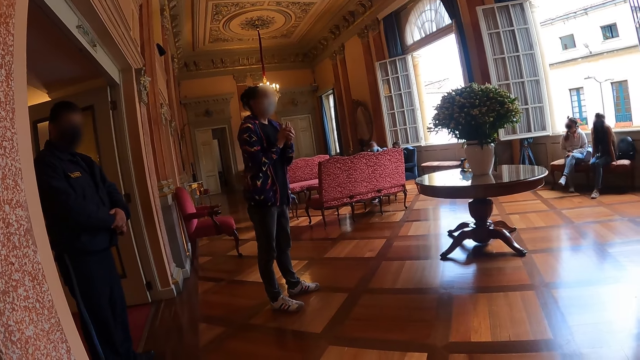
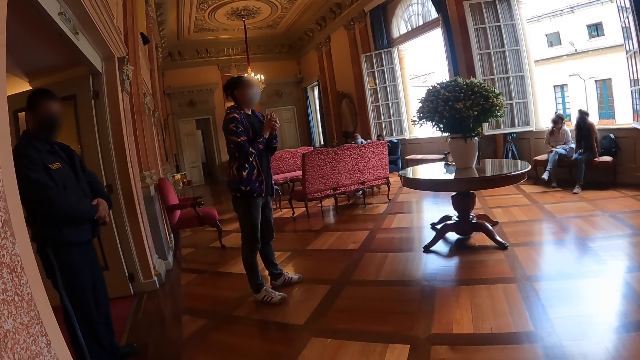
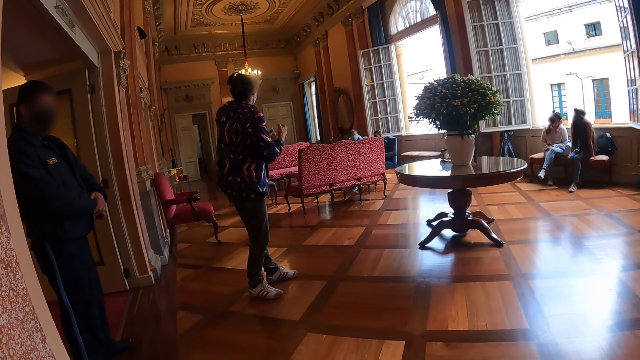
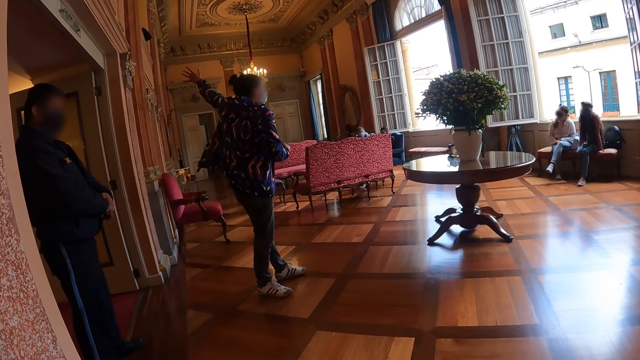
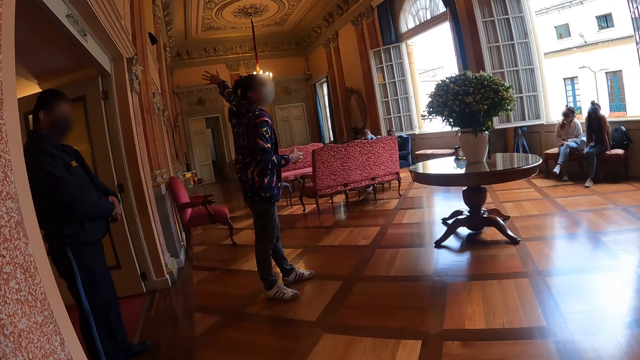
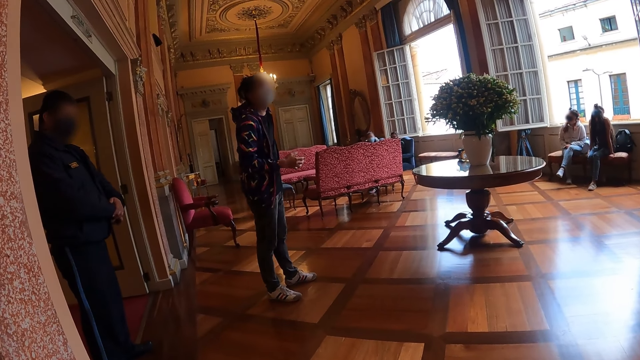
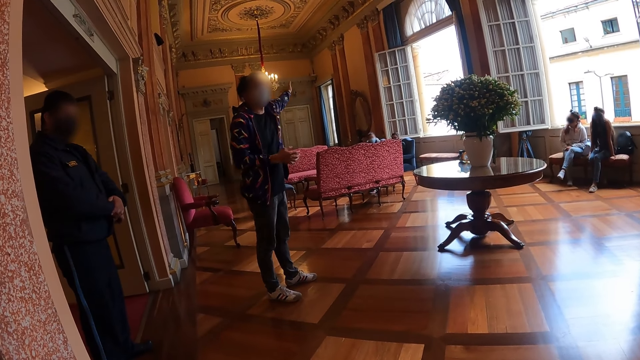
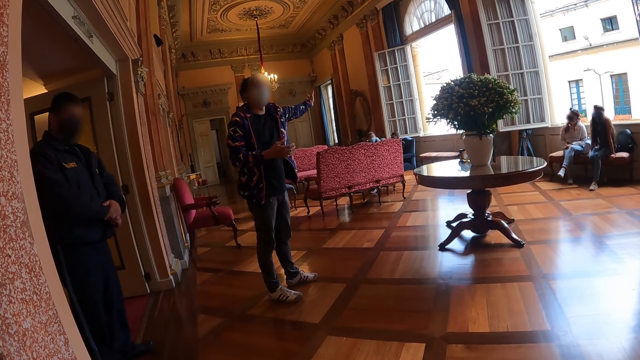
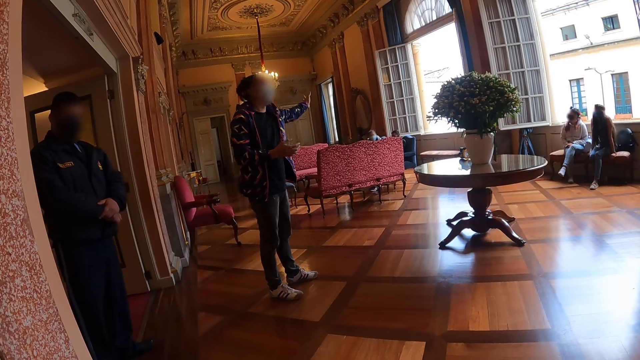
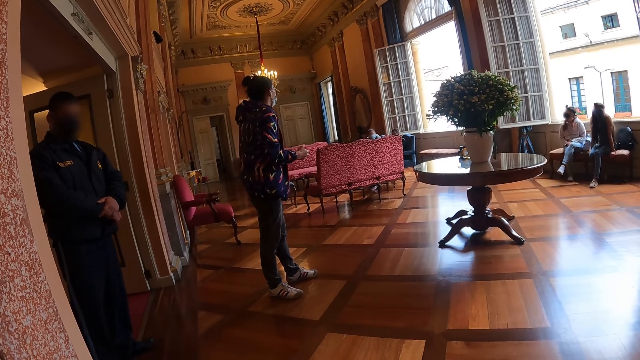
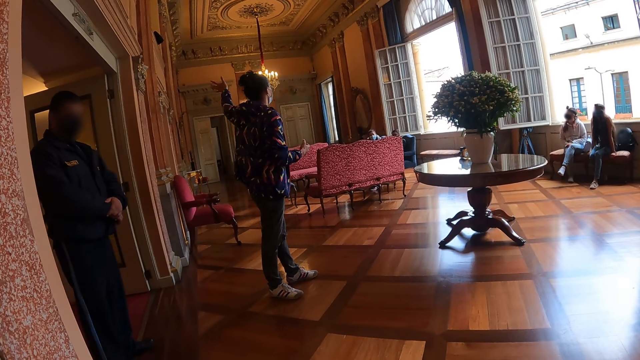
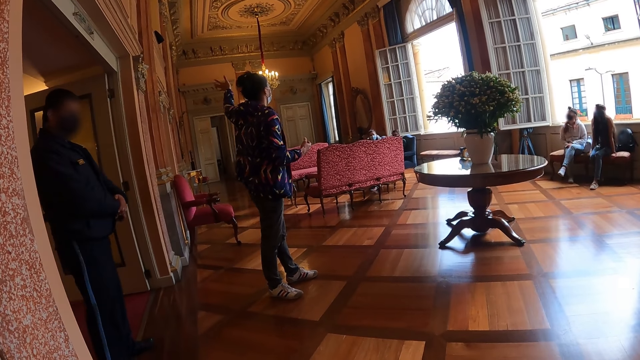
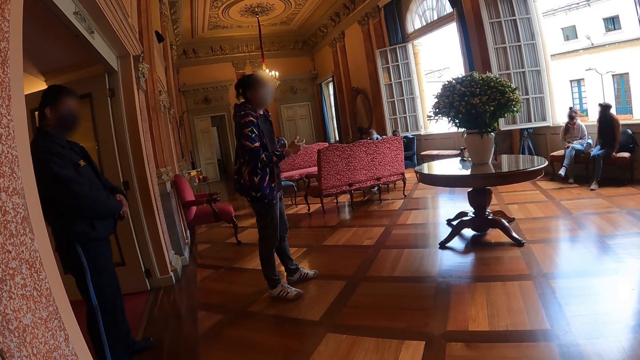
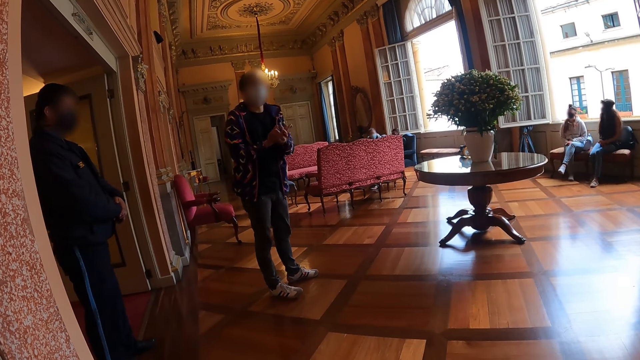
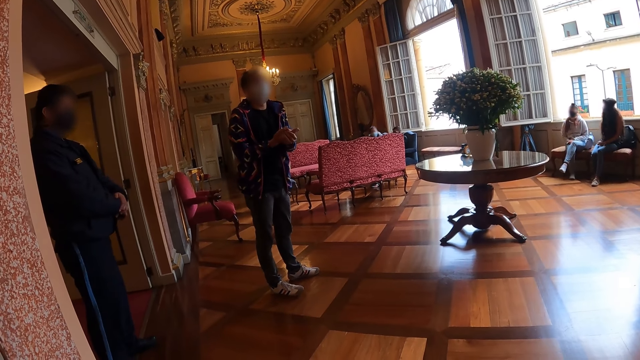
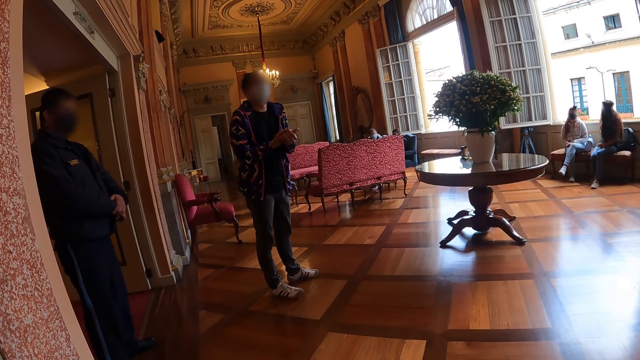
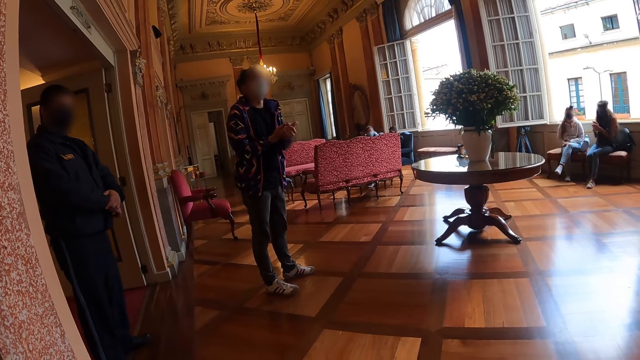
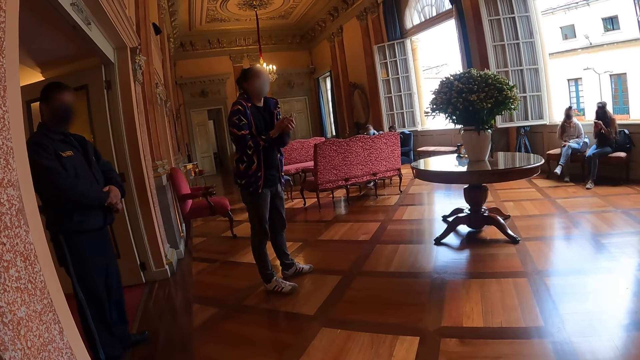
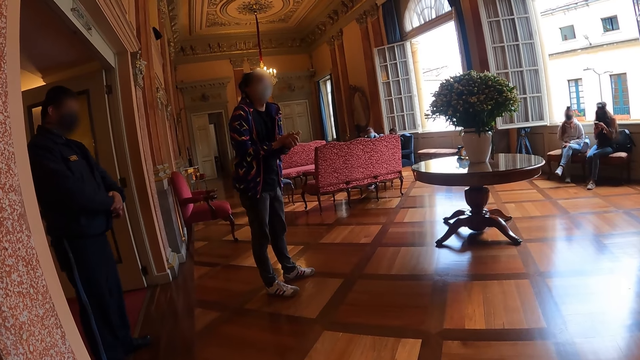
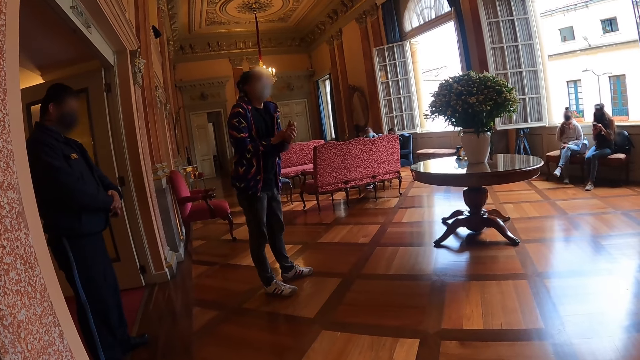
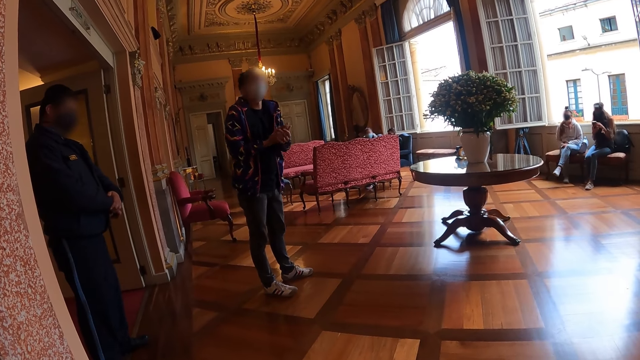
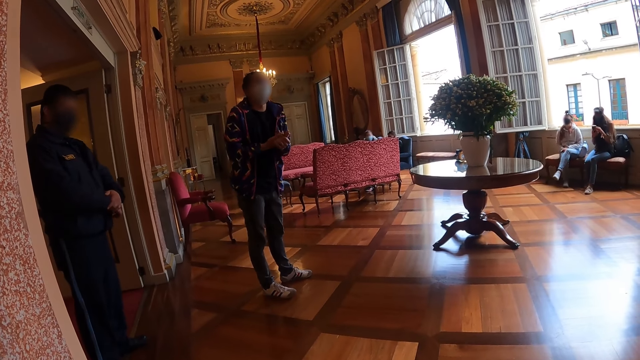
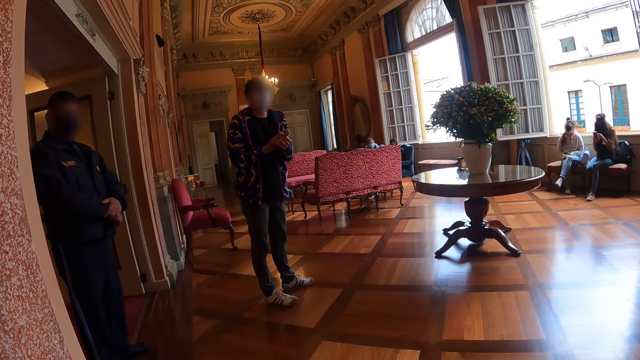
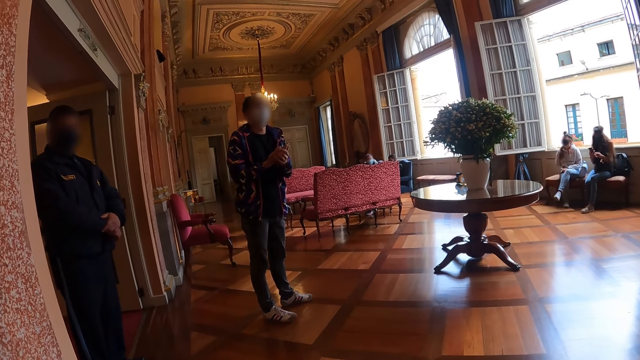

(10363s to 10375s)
A person sways a hand and converses.

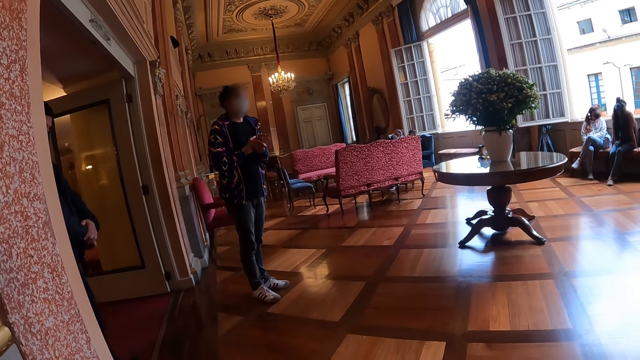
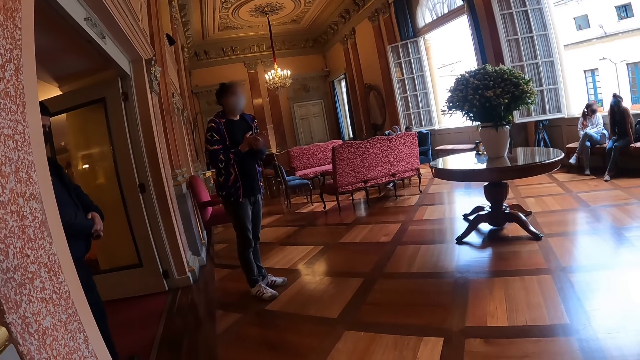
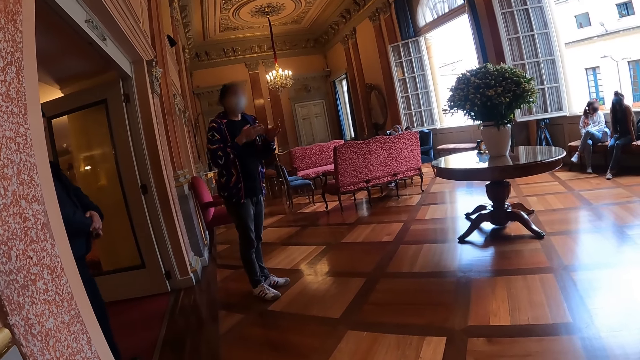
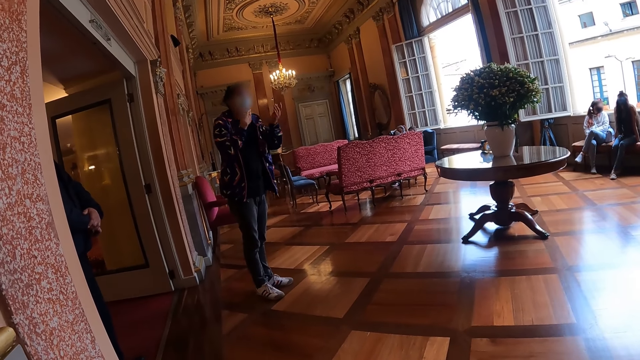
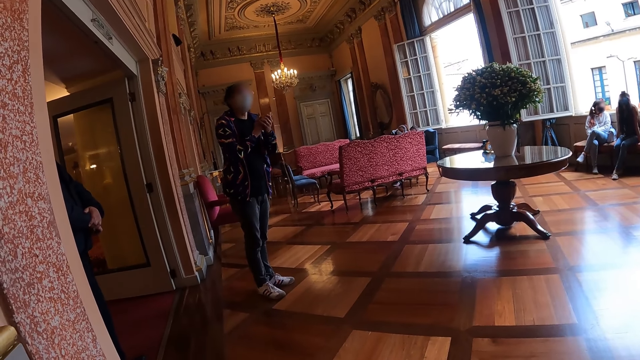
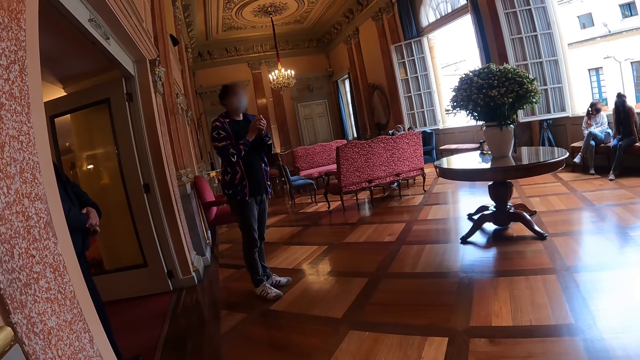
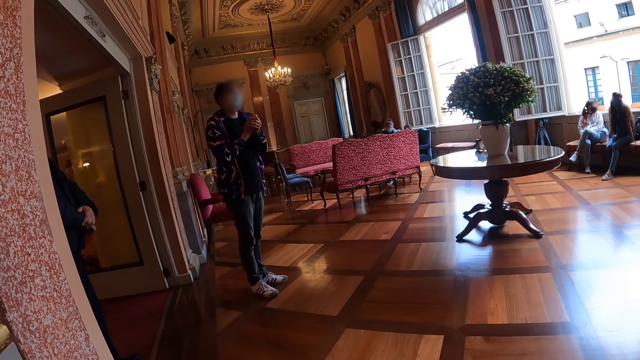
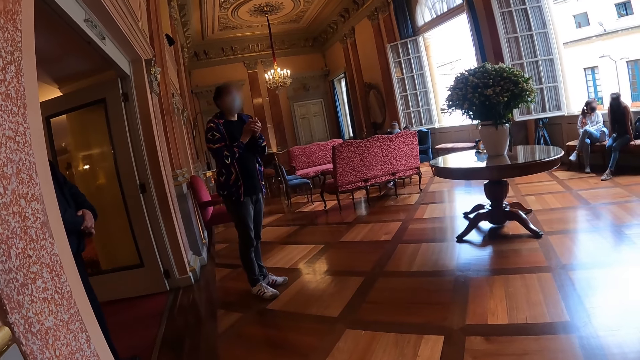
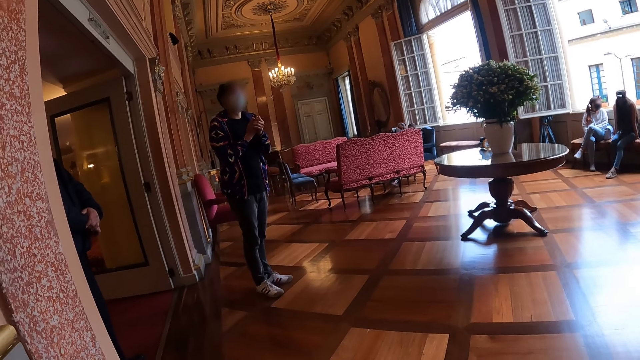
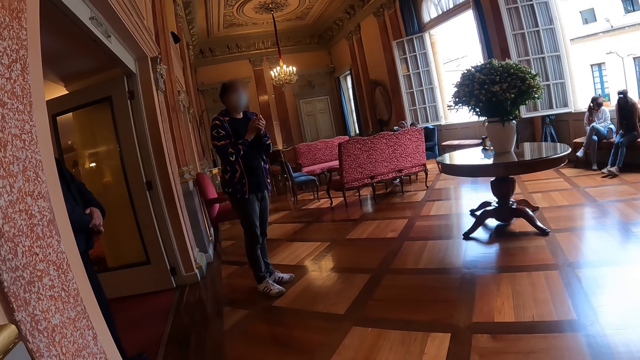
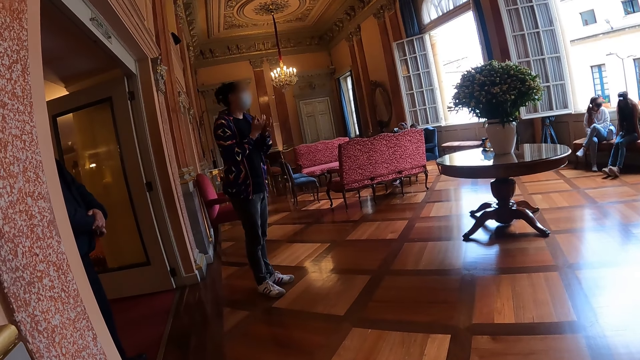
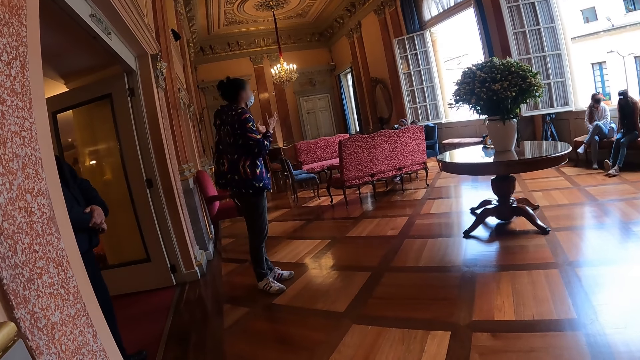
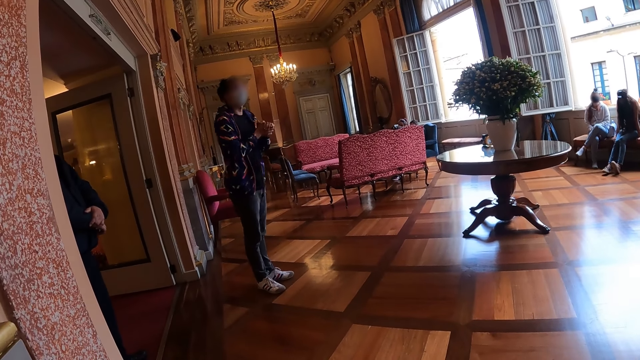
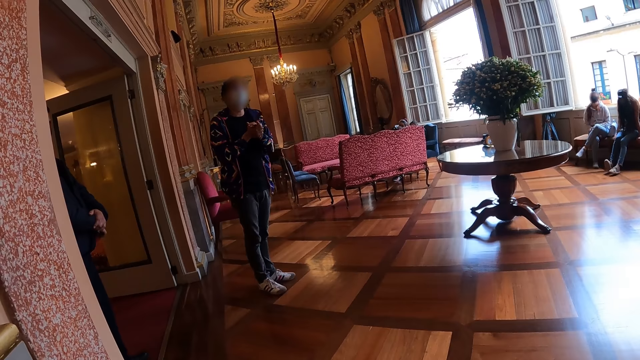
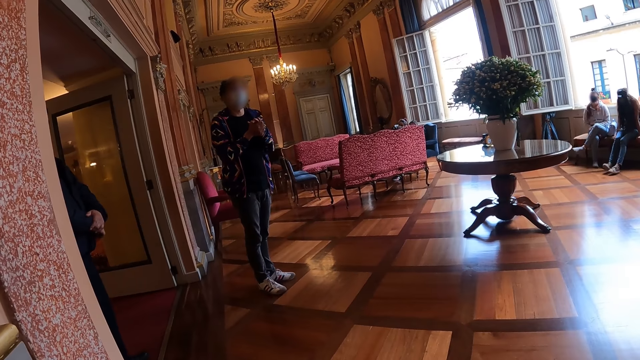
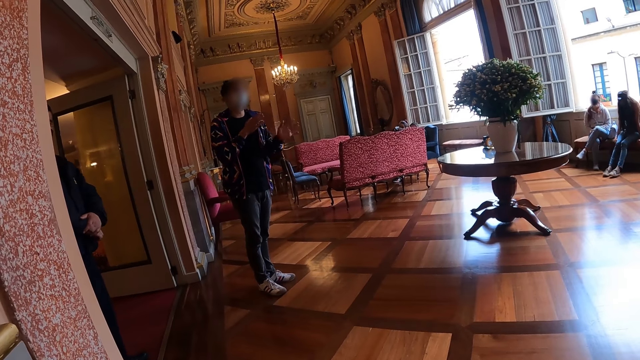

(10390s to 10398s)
A person sways hands and converses.
